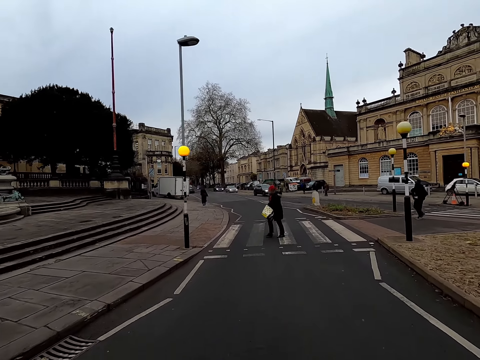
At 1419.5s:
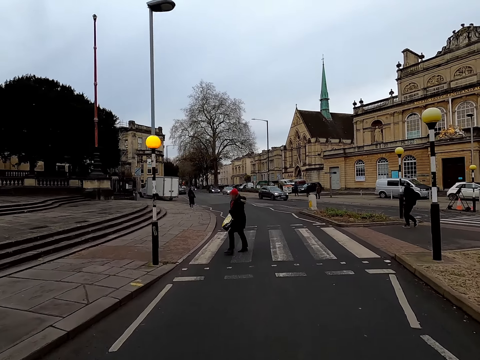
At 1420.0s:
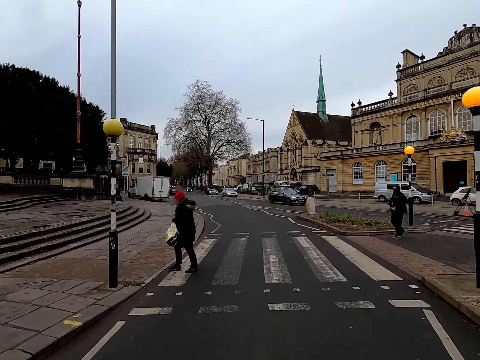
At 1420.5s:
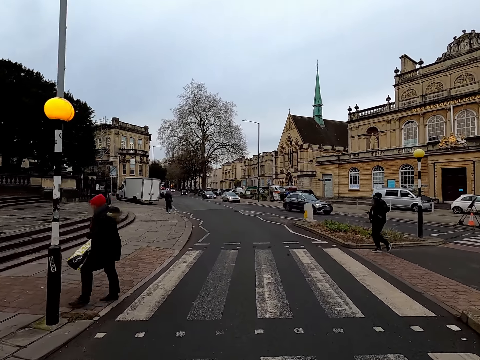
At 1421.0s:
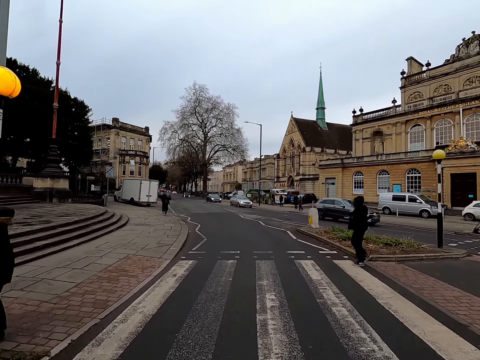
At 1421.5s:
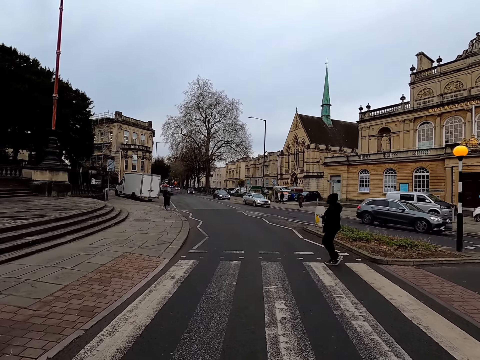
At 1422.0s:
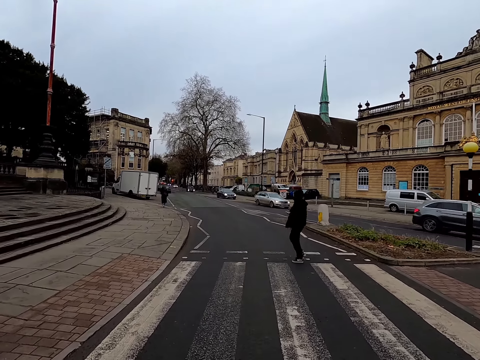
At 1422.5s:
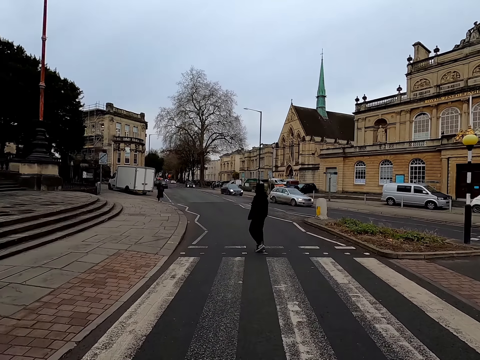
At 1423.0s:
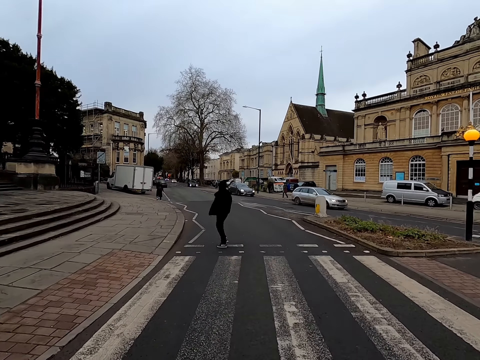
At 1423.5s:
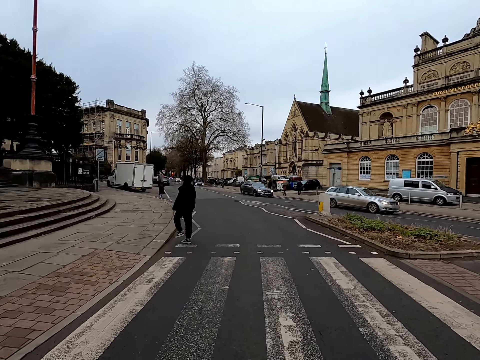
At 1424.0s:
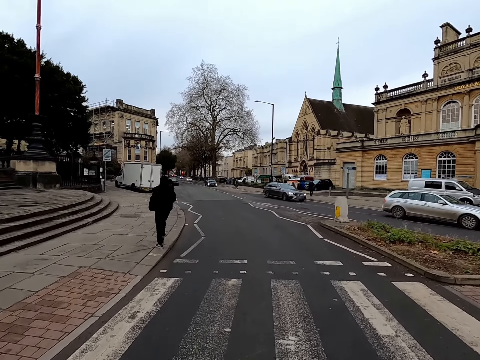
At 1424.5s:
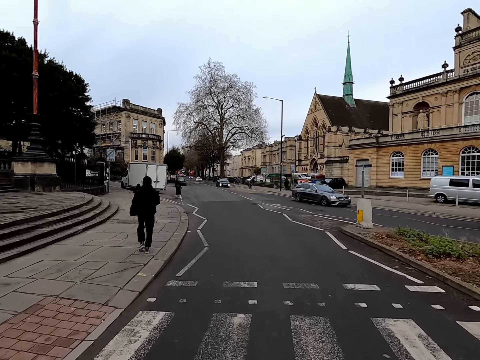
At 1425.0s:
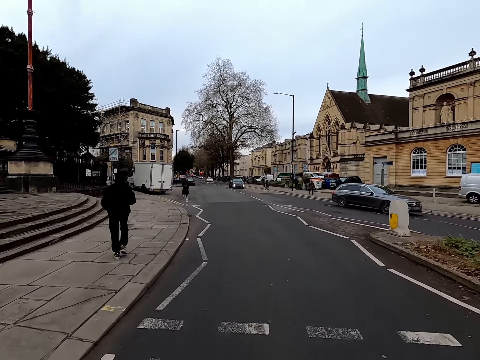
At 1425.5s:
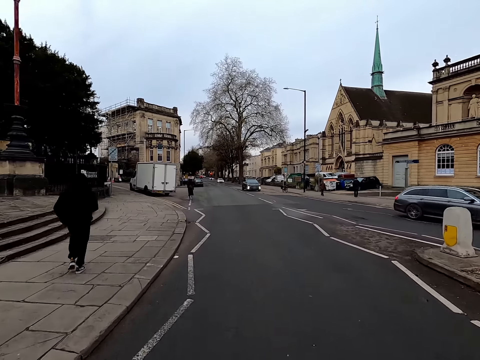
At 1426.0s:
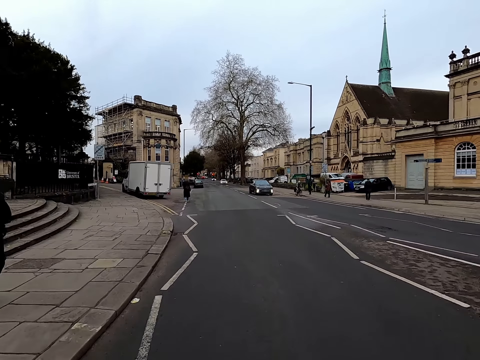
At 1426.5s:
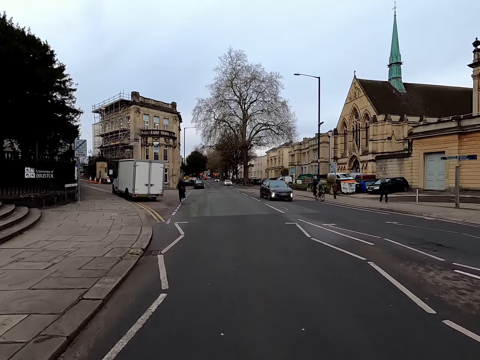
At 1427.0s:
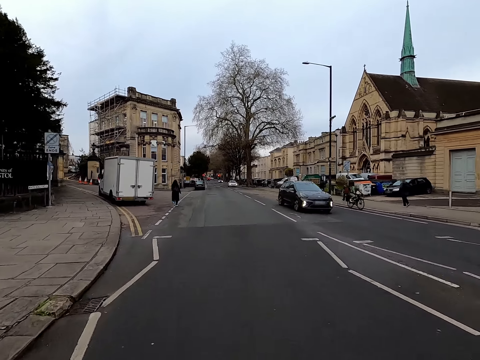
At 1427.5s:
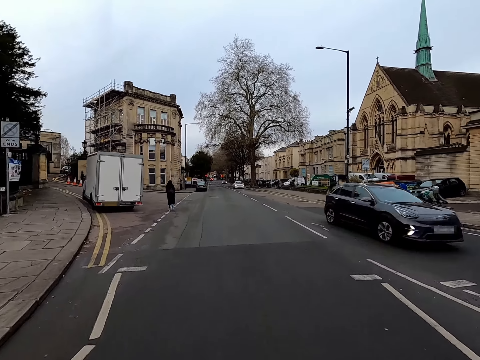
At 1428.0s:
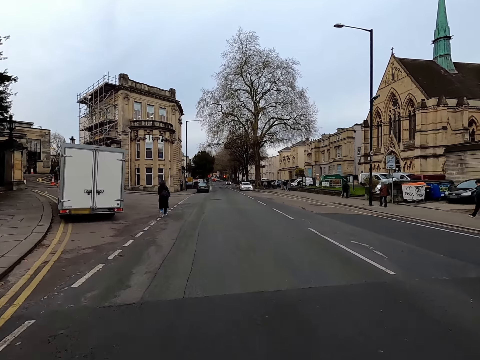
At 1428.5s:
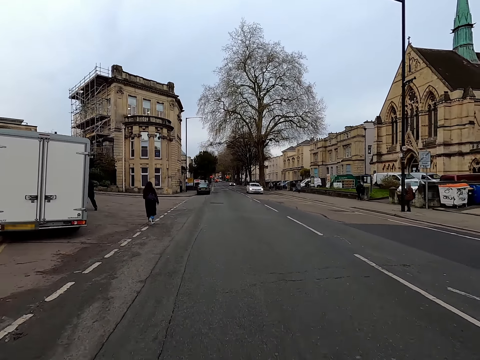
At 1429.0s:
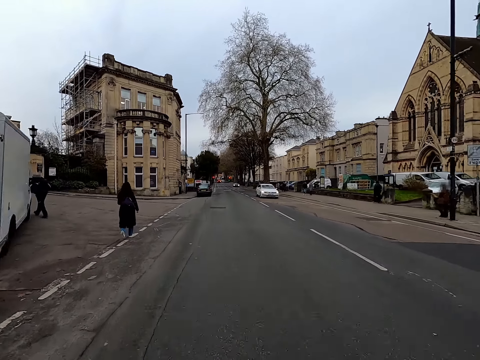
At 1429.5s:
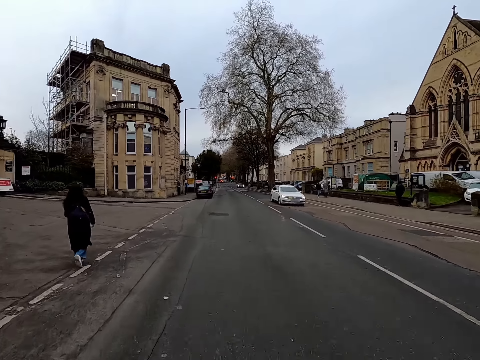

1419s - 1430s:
The camera wearer stops at the pedestrian crossing. They ride something on the road.

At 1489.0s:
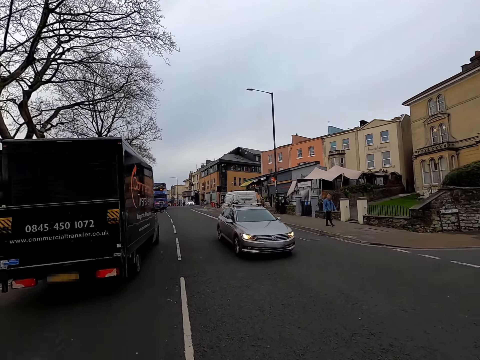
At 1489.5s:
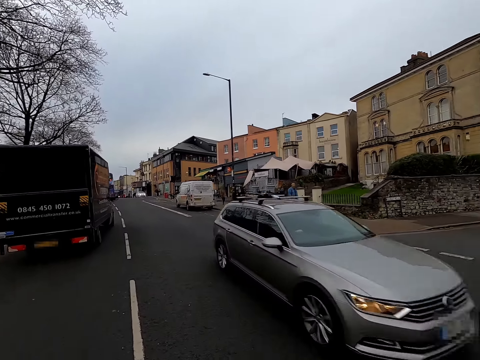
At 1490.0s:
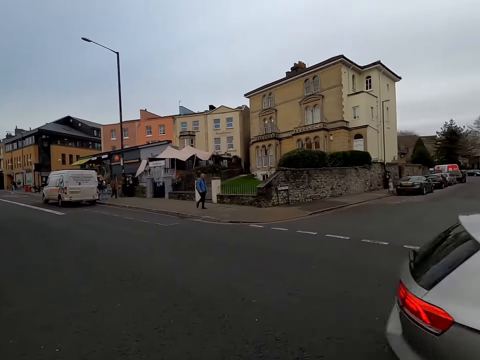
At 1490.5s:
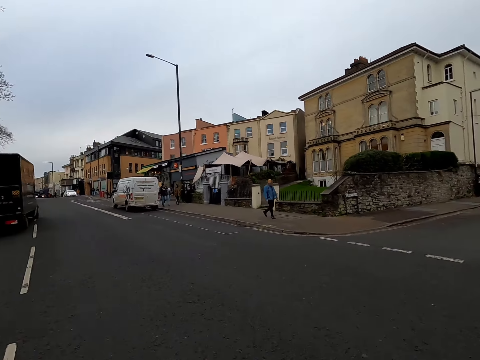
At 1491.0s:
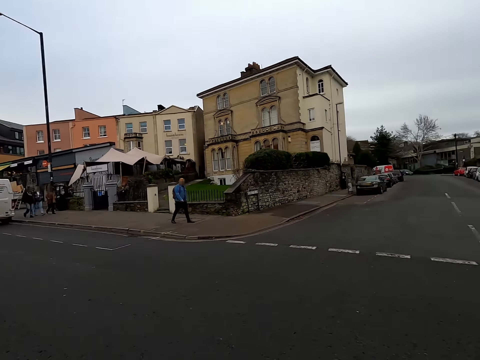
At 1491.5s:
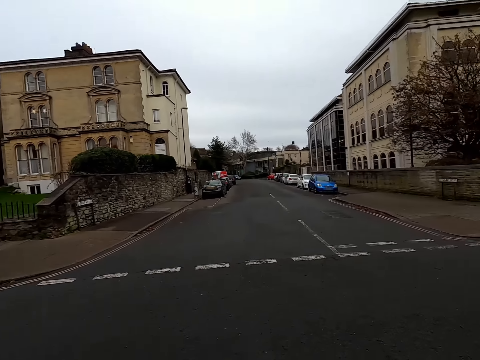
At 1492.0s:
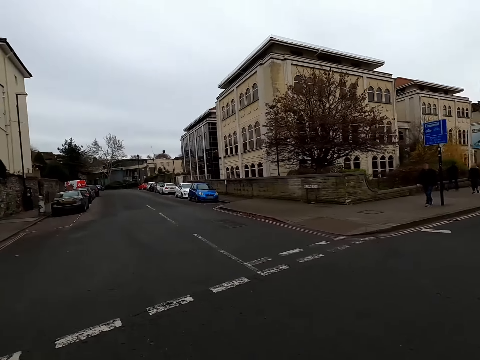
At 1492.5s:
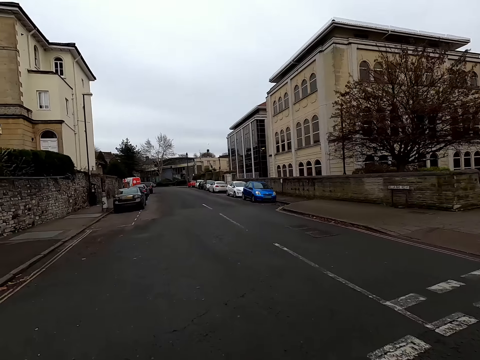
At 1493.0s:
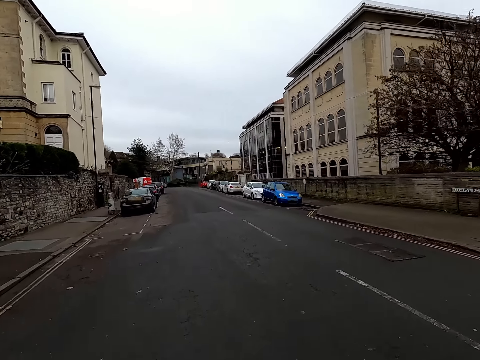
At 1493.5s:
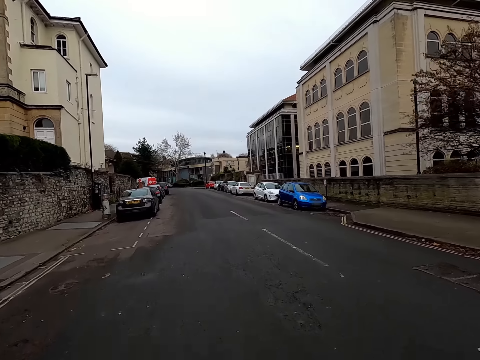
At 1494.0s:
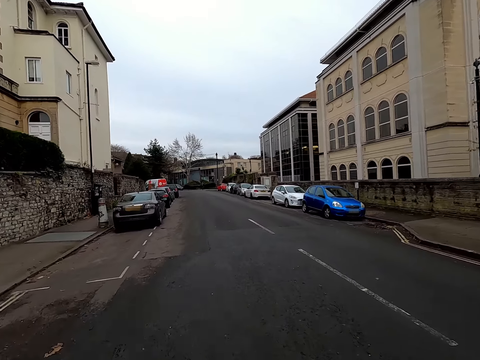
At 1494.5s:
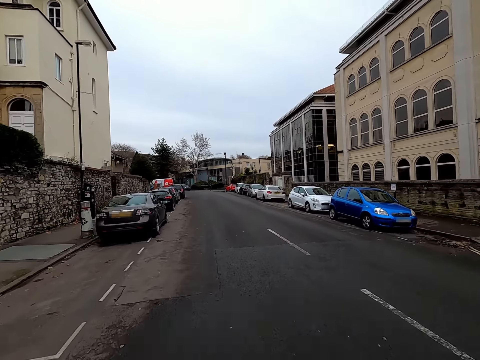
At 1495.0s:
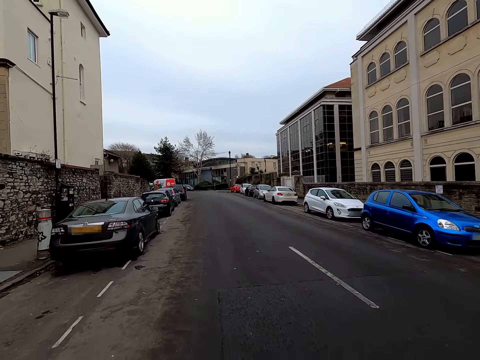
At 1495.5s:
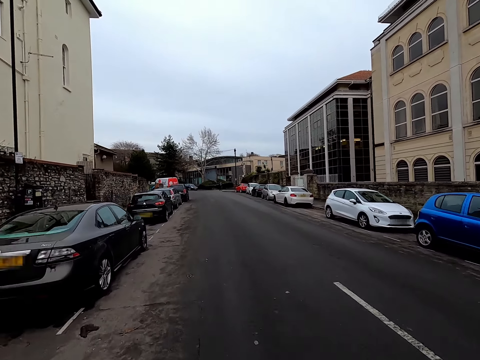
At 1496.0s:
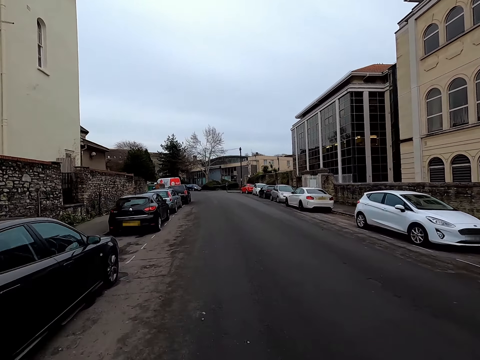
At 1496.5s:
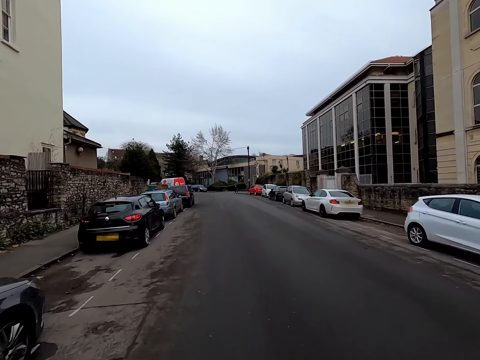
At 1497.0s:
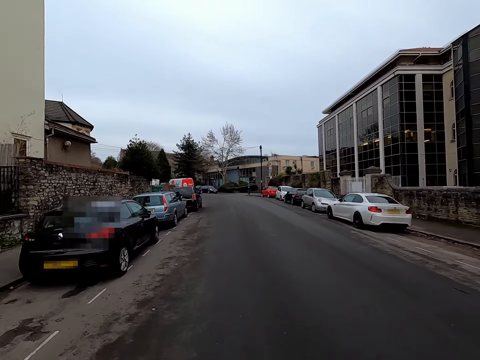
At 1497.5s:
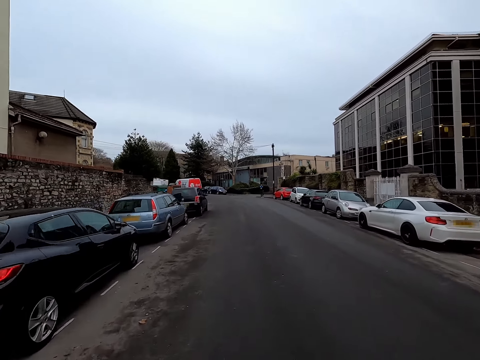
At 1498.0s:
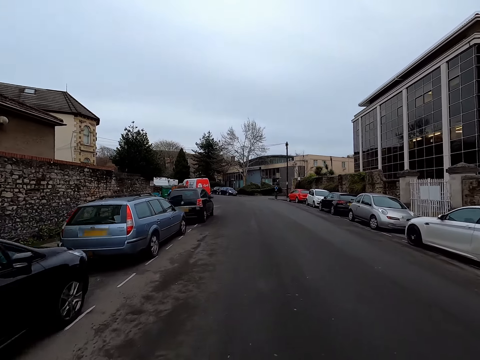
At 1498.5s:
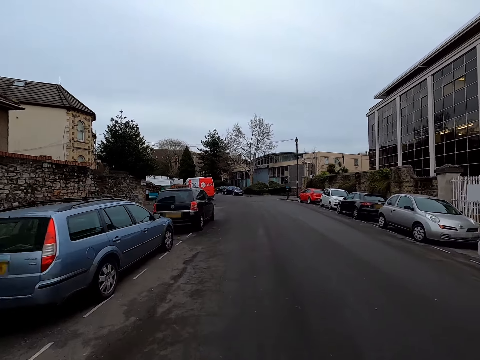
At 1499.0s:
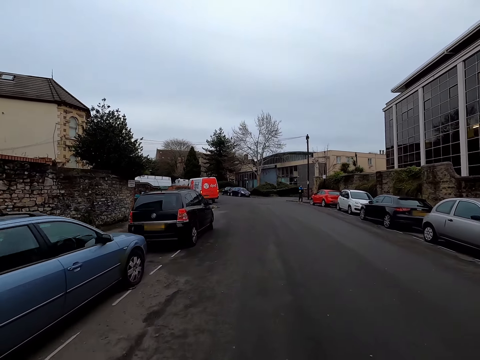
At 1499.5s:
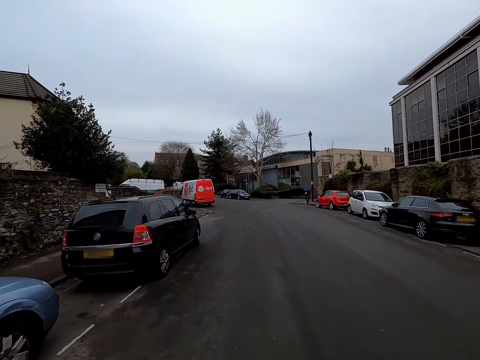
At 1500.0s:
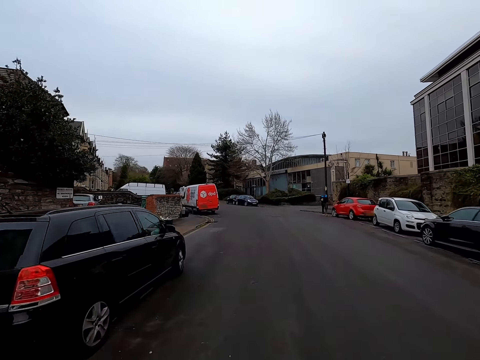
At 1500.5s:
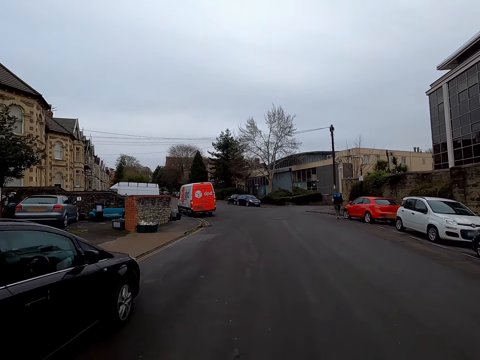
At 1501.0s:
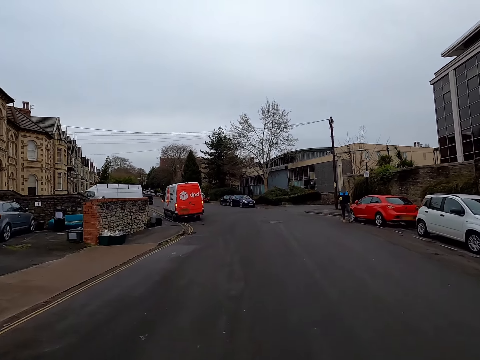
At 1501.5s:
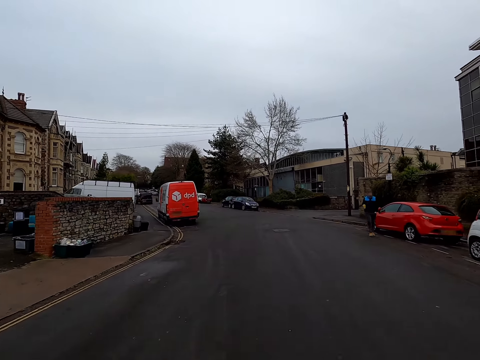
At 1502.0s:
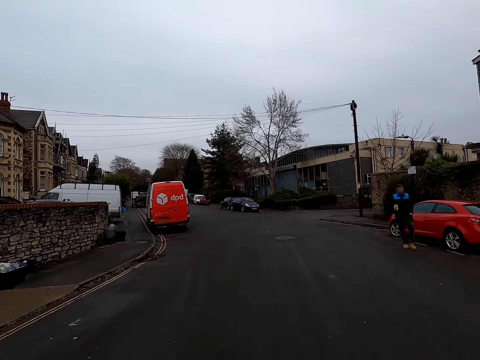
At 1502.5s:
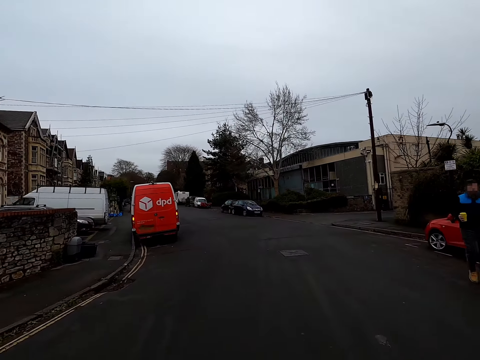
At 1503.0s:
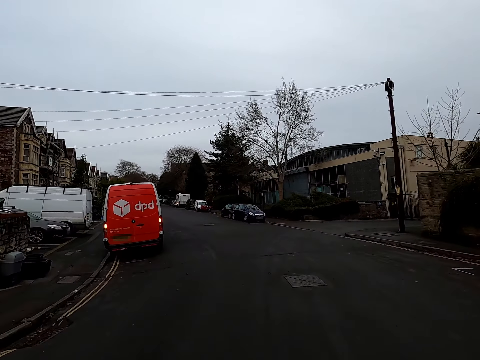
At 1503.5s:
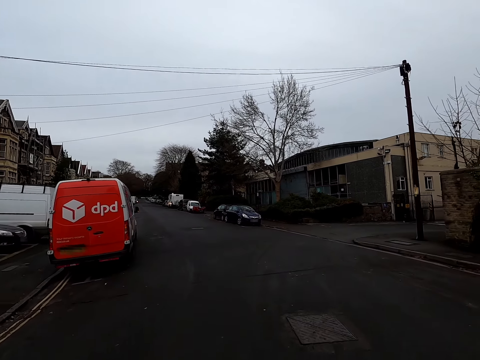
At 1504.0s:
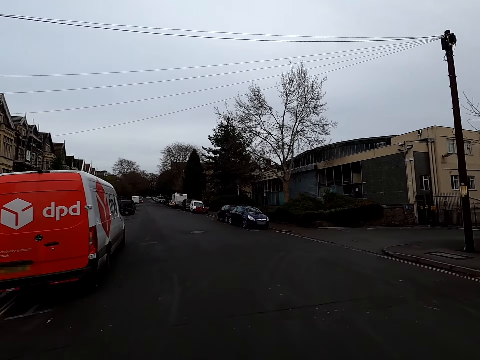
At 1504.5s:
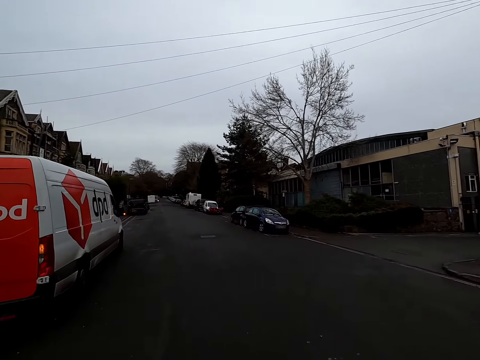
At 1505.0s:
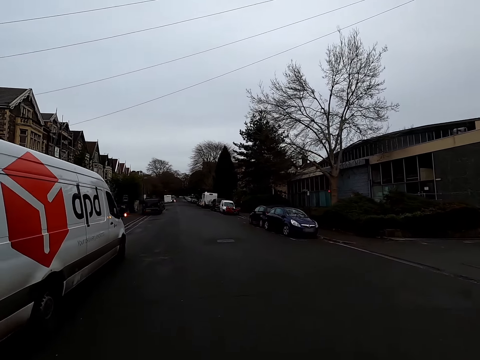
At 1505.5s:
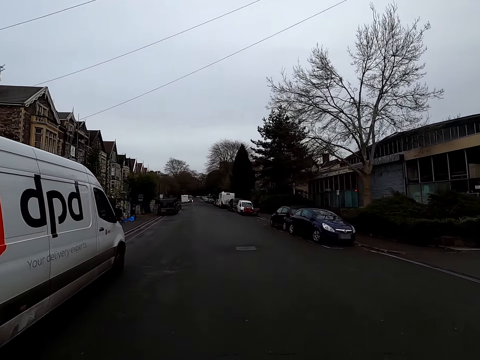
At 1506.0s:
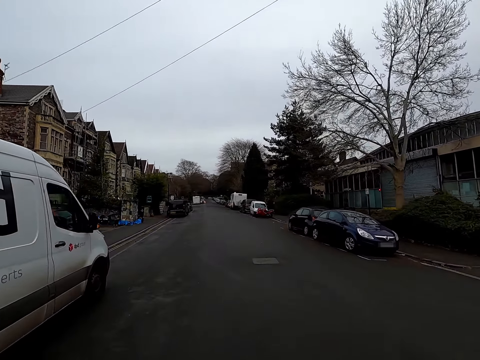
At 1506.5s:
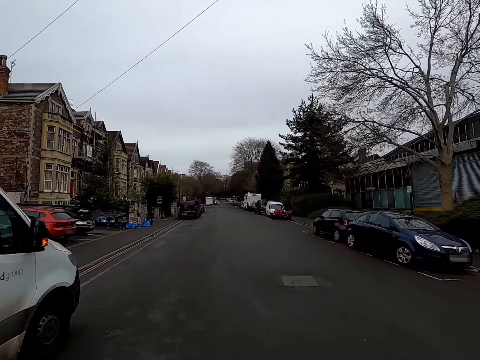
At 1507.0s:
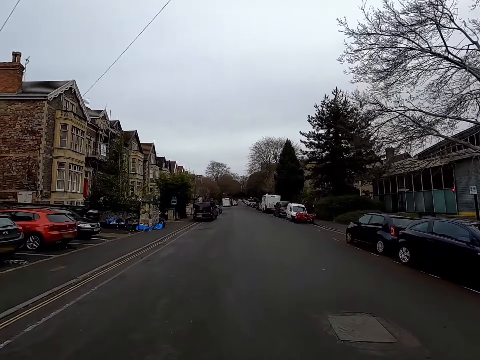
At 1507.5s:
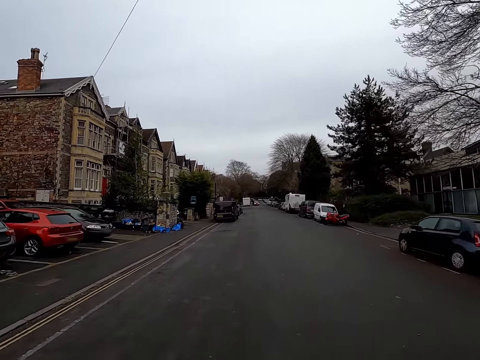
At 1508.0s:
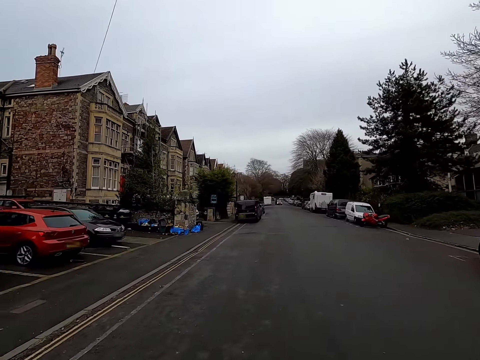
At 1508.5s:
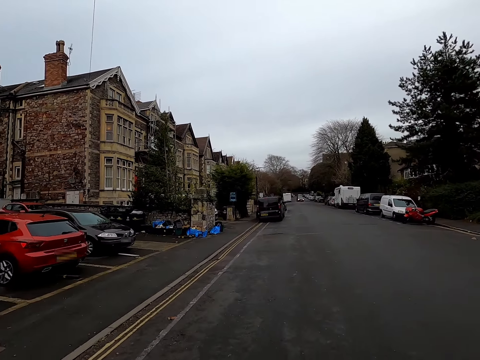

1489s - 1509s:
The camera wearer looks around. They ride something on the road.
